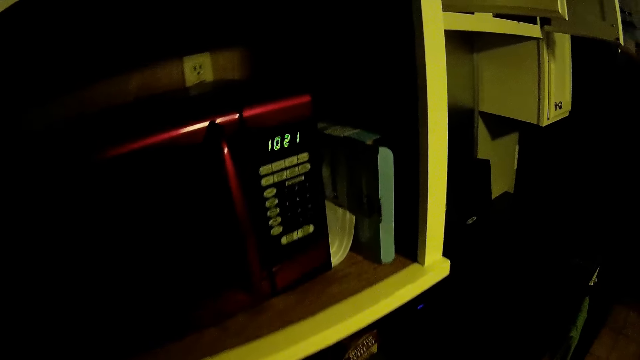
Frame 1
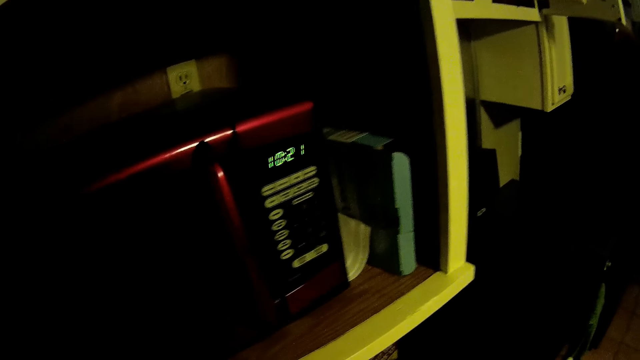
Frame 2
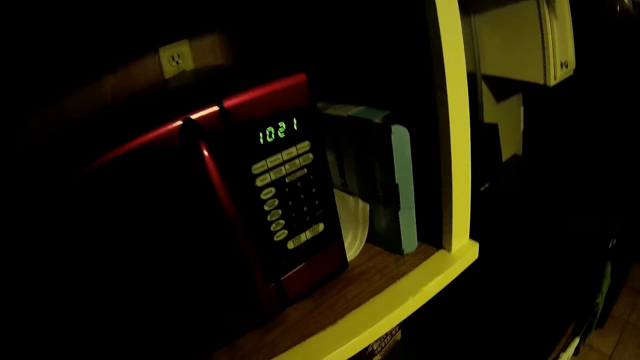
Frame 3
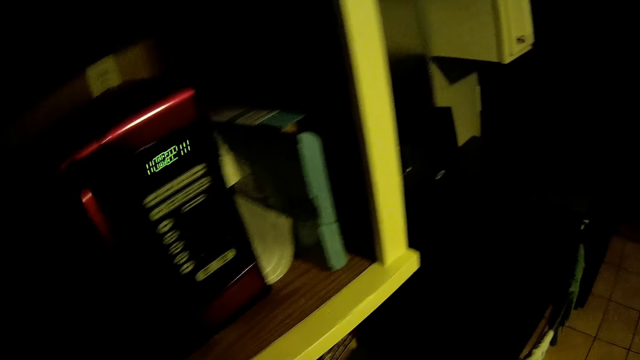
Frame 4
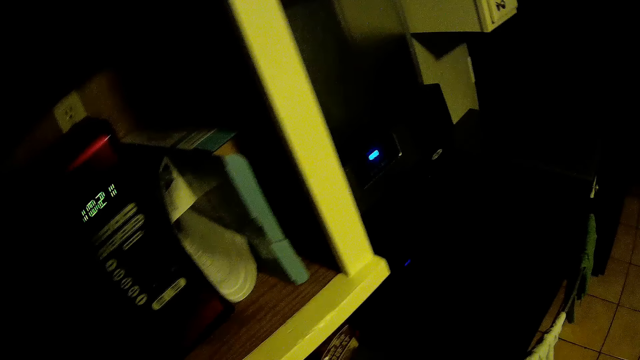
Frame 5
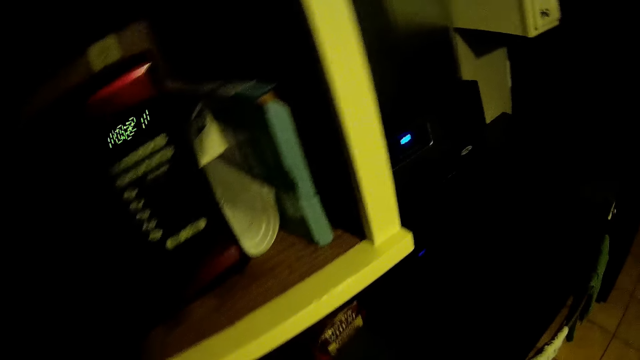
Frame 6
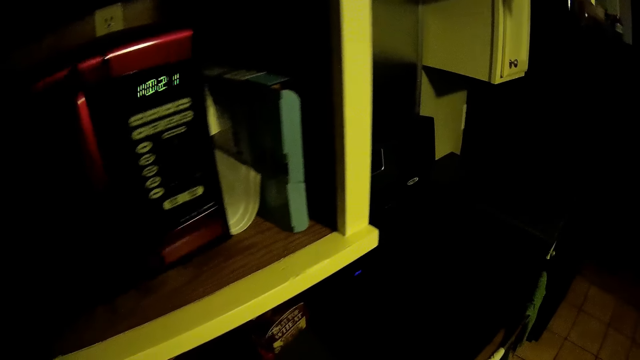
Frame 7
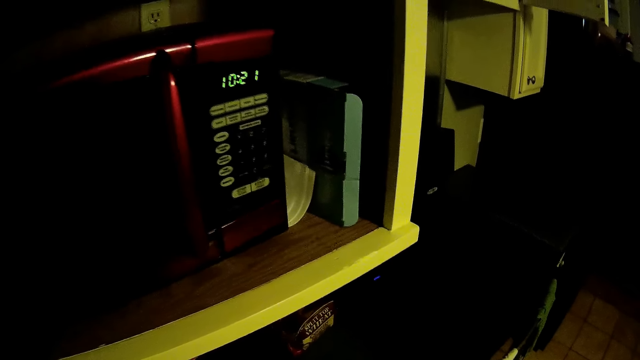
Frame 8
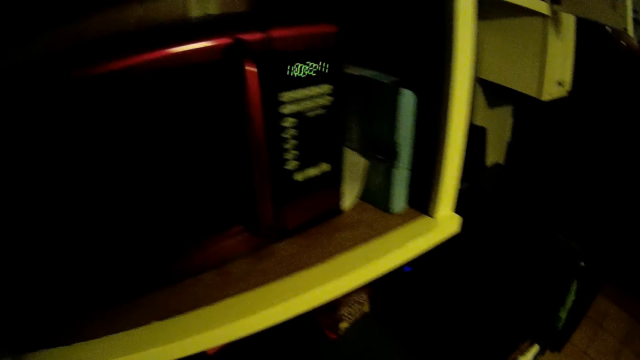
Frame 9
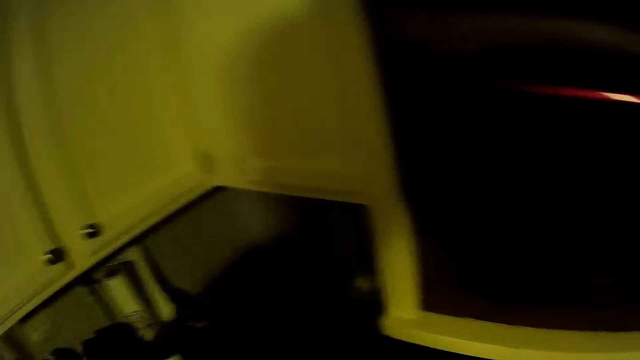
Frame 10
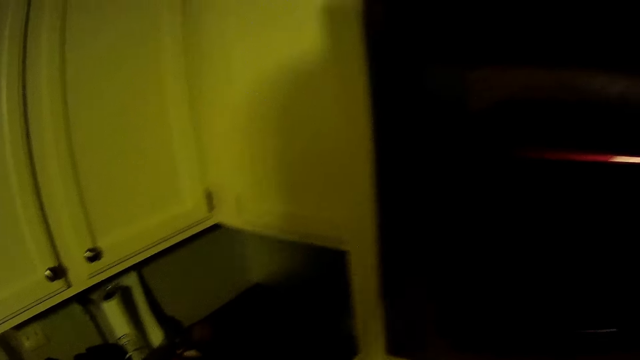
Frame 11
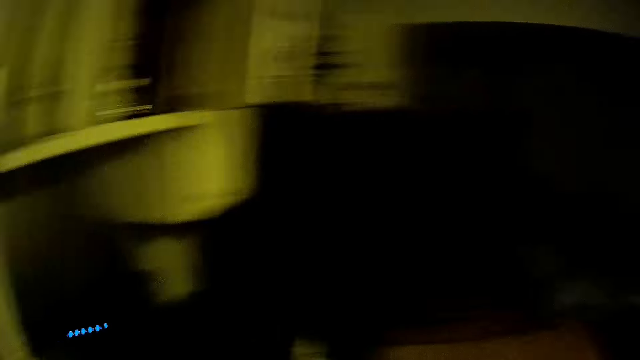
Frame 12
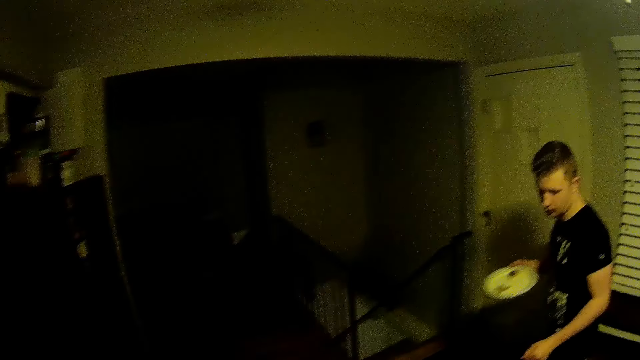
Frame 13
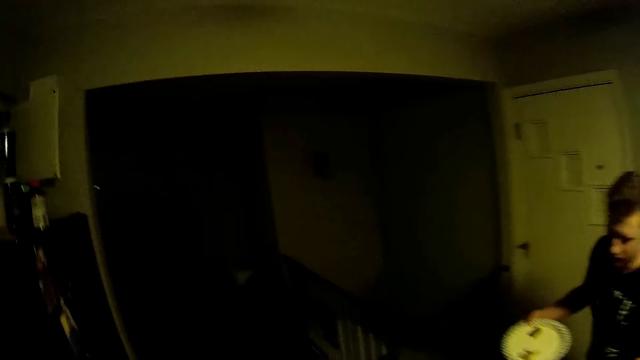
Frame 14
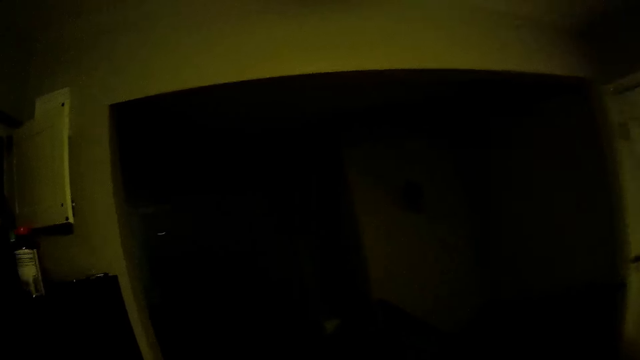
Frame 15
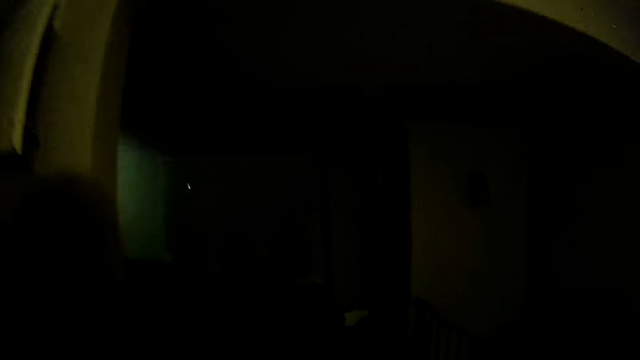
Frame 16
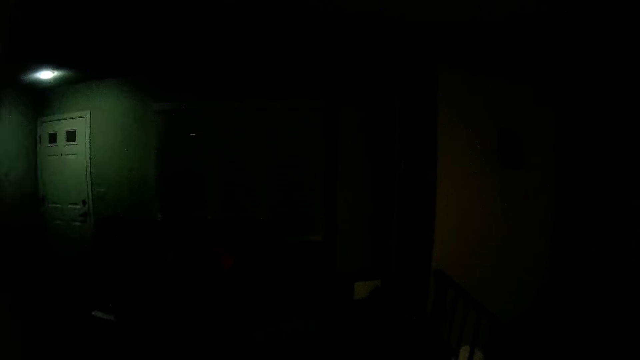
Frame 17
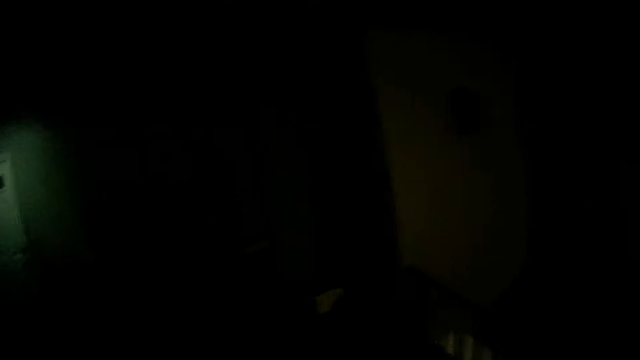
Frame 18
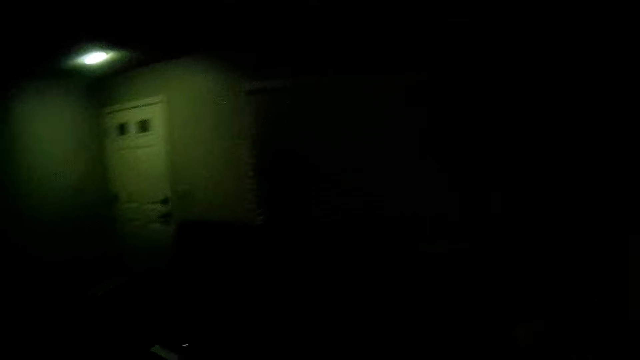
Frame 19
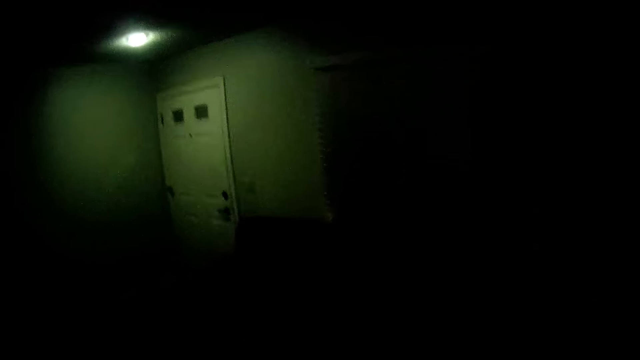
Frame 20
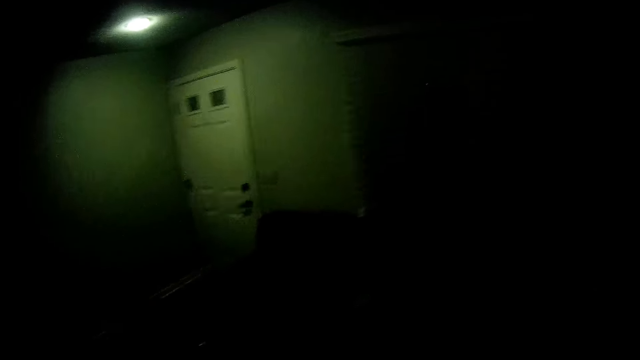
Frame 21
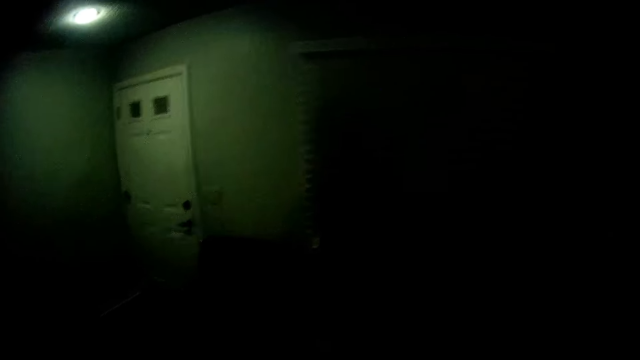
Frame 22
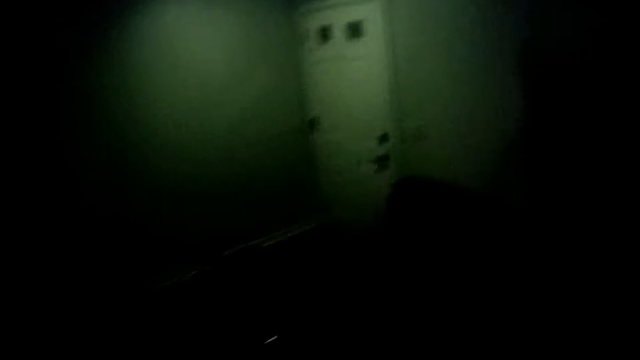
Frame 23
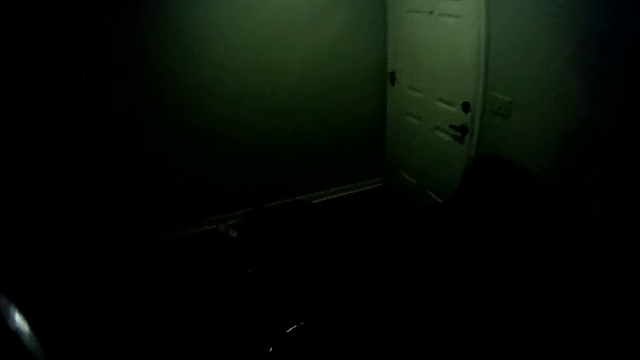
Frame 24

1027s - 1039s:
The camera wearer looks around the kitchen. They walk on the floor.

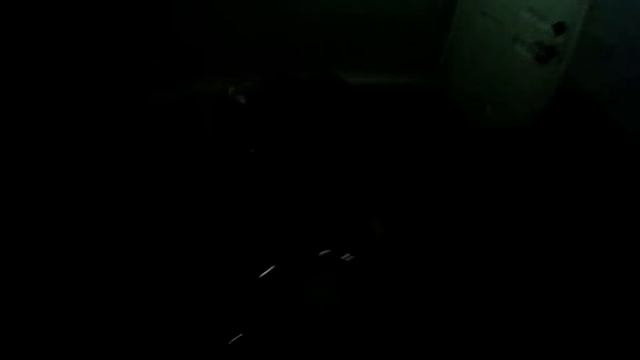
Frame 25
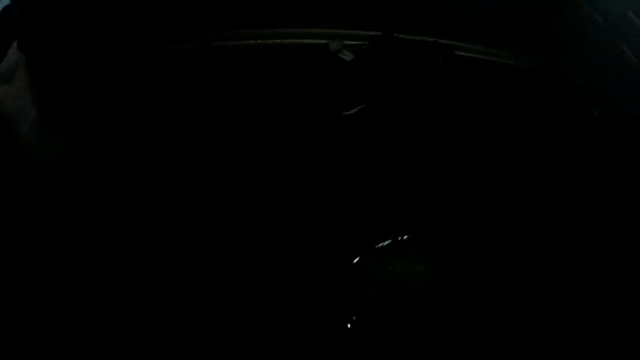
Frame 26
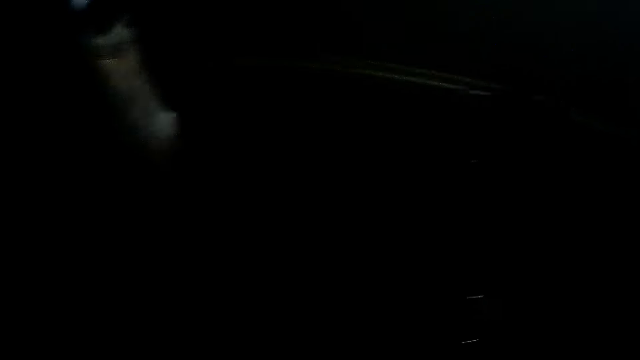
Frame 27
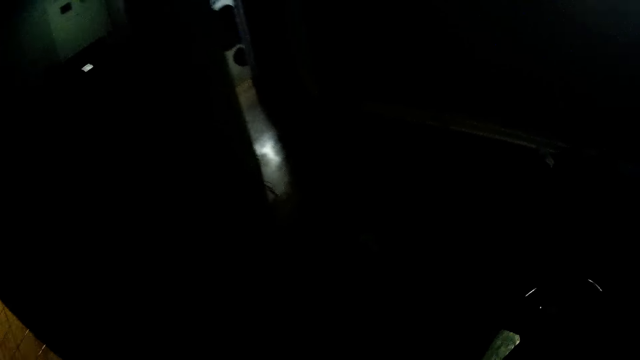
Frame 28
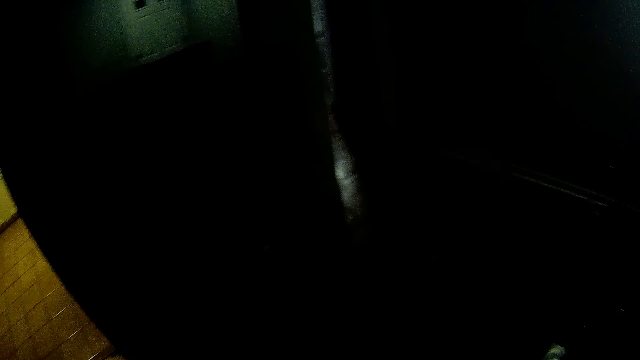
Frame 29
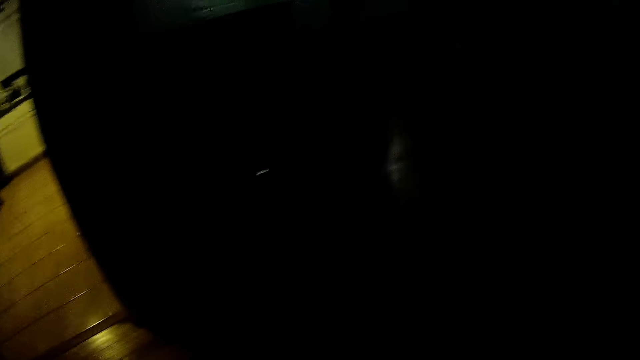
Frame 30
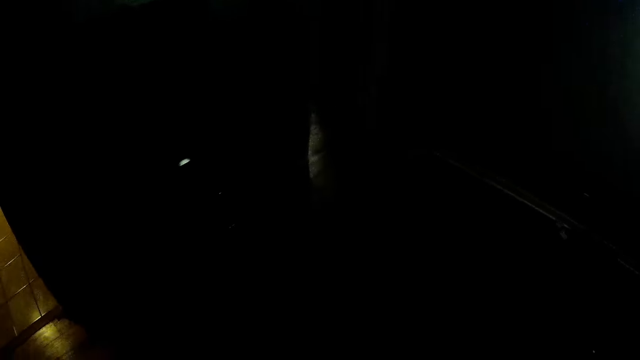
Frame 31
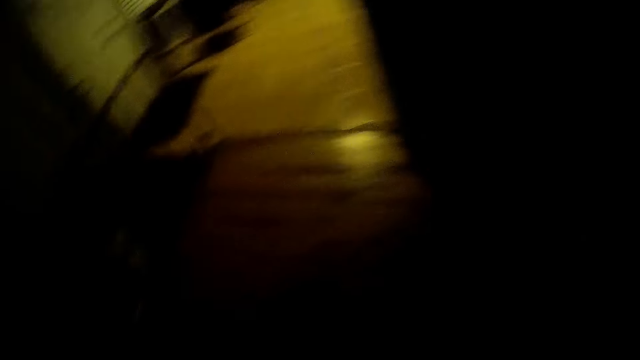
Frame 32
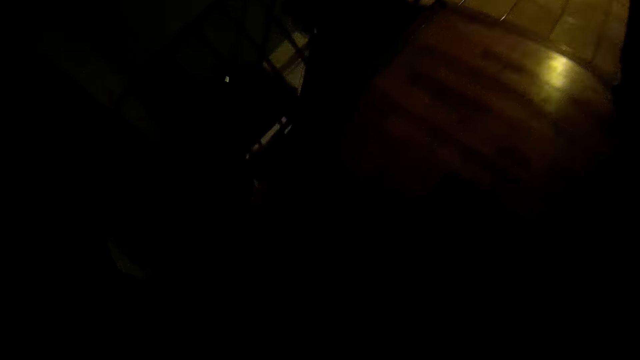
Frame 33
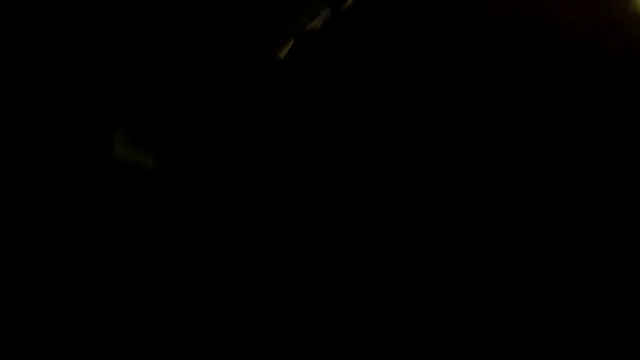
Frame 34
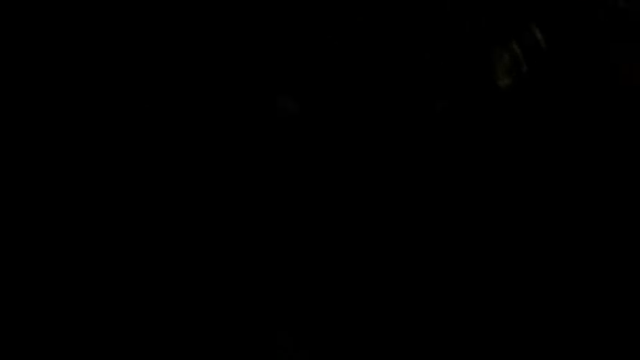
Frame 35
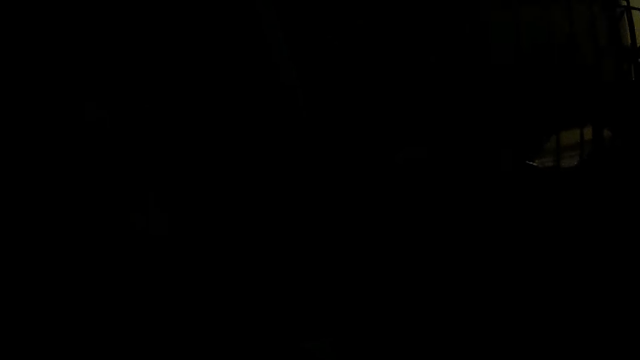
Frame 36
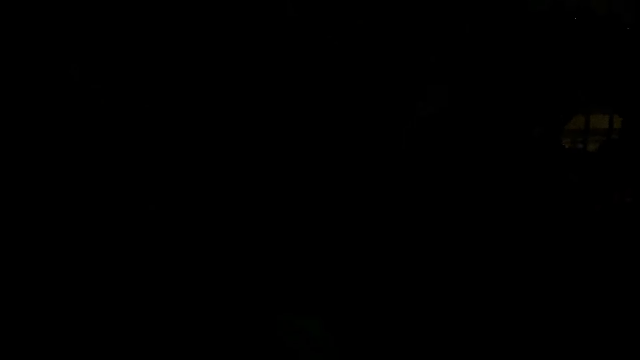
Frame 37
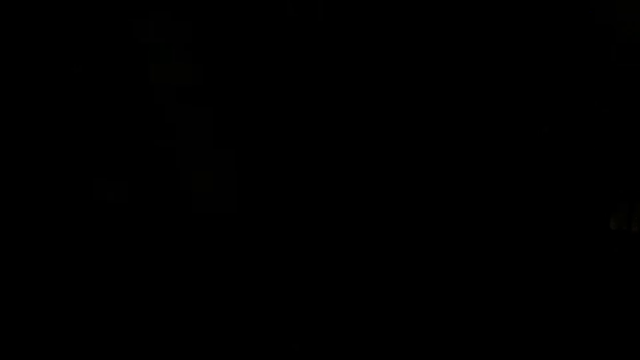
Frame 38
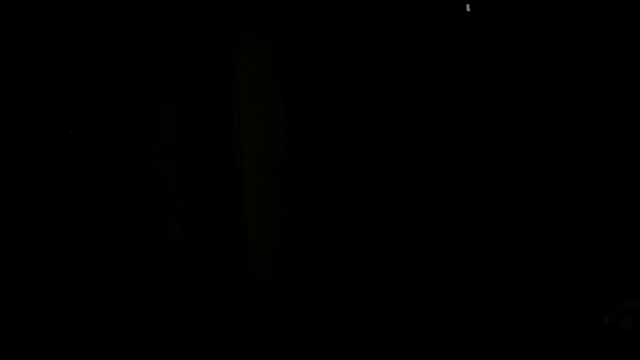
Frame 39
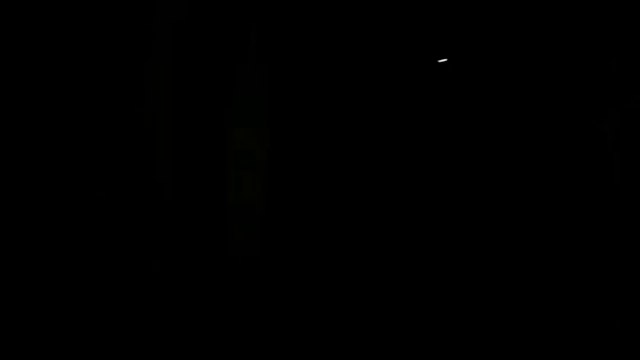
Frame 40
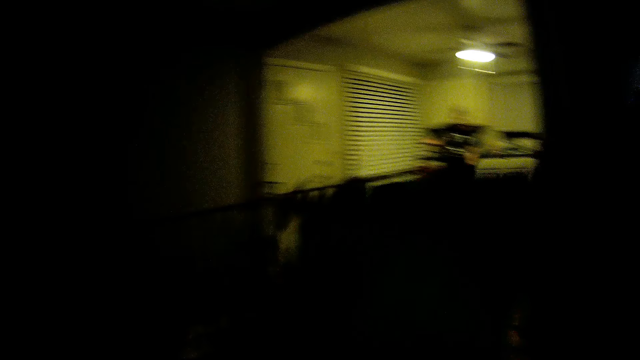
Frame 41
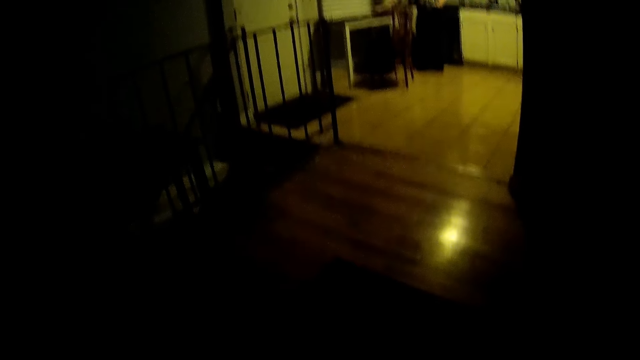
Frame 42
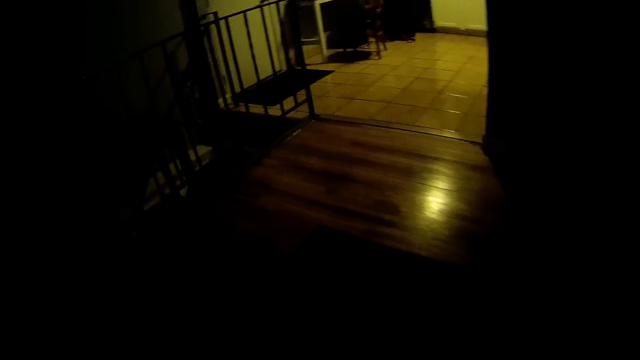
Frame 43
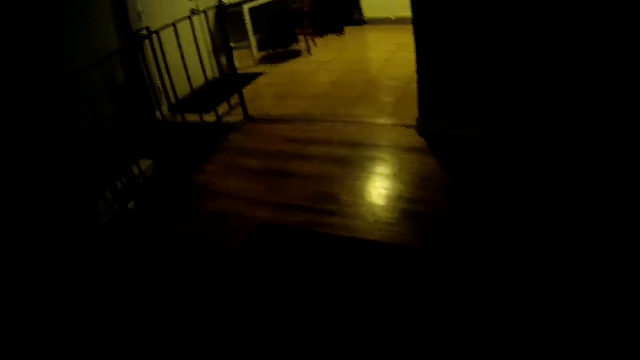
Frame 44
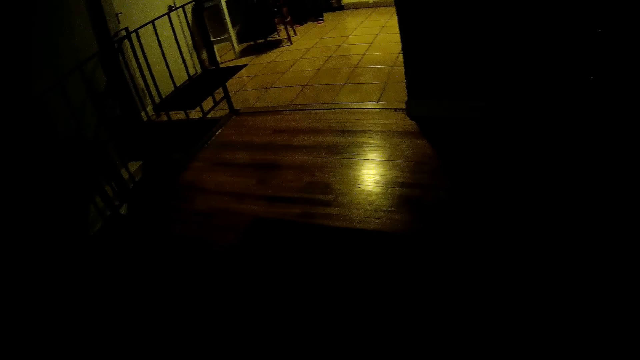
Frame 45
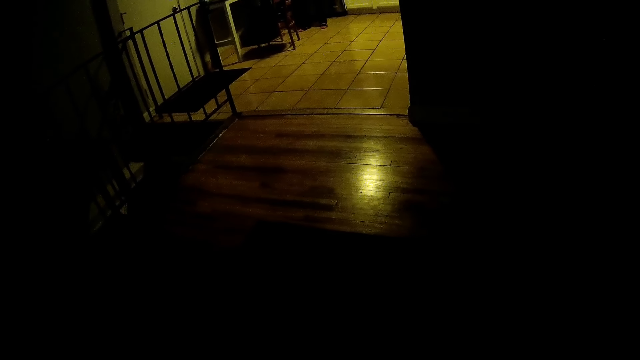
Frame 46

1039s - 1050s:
The camera wearer looks around the kitchen.
